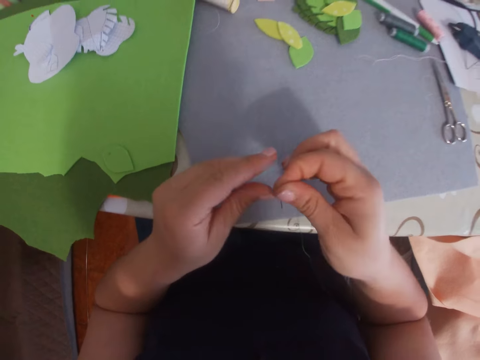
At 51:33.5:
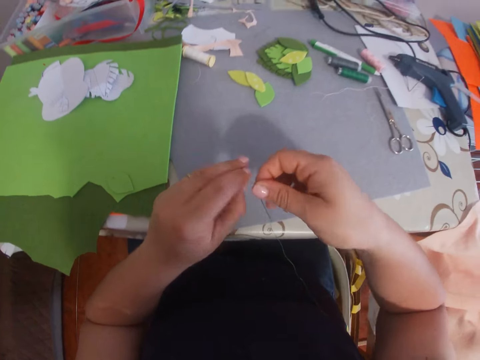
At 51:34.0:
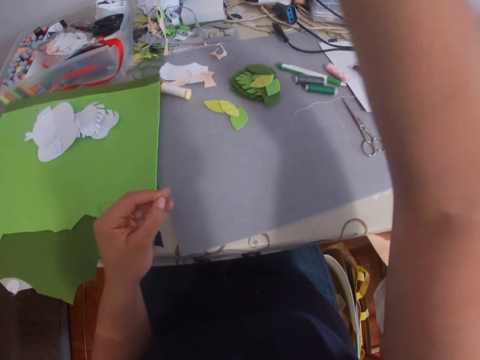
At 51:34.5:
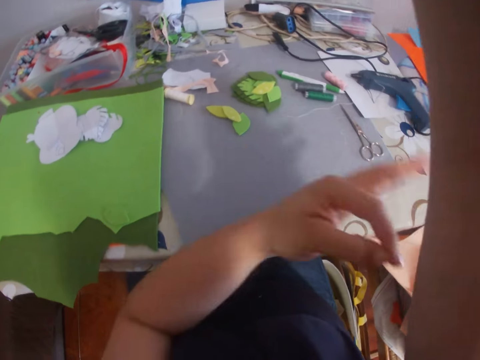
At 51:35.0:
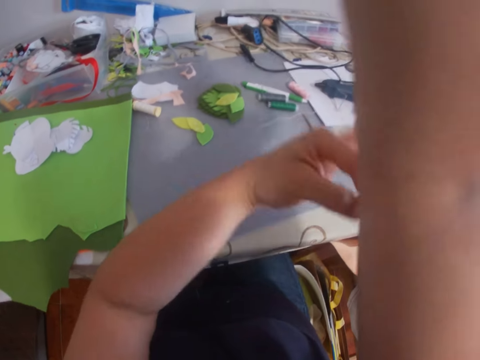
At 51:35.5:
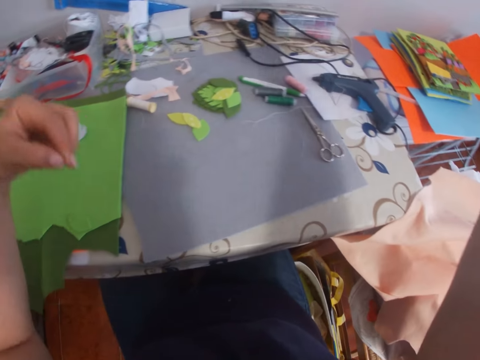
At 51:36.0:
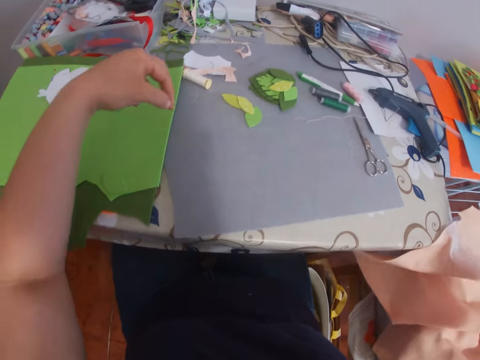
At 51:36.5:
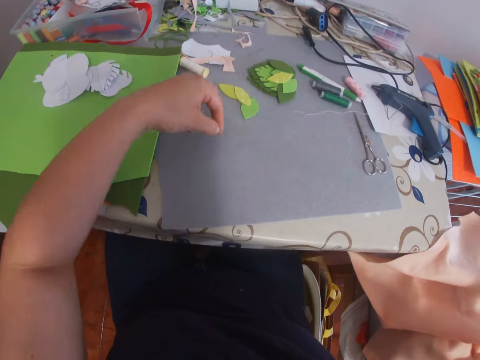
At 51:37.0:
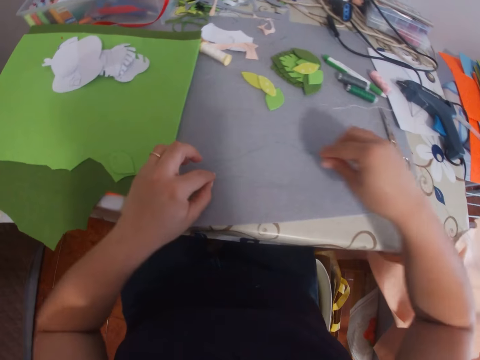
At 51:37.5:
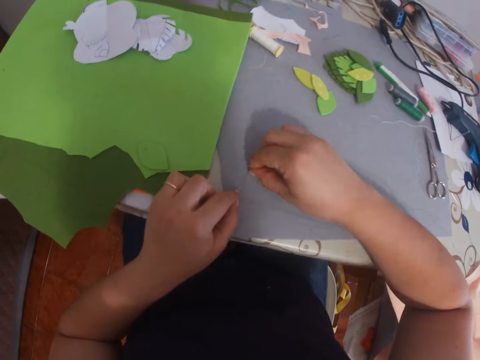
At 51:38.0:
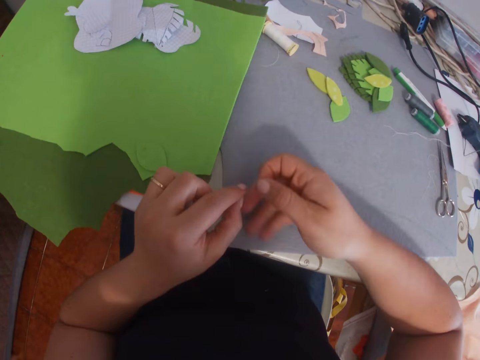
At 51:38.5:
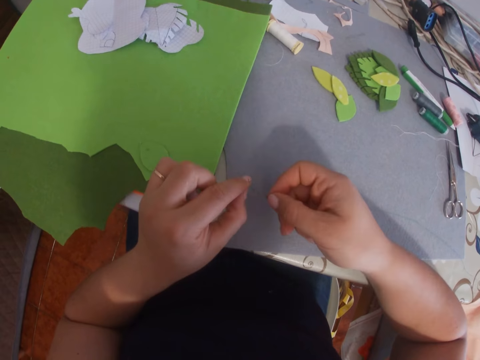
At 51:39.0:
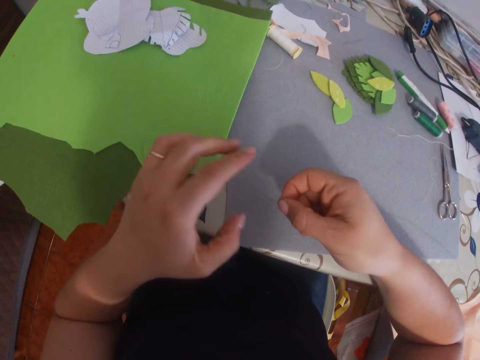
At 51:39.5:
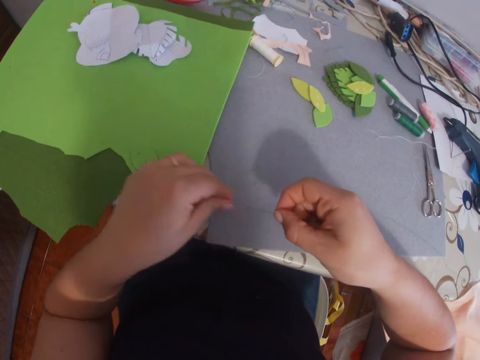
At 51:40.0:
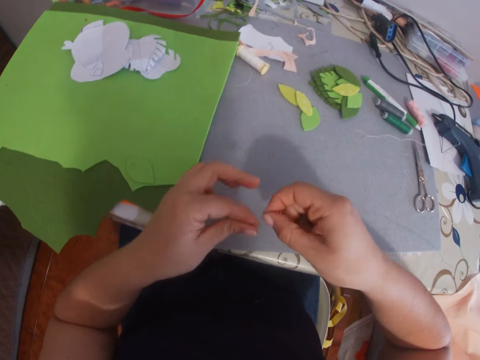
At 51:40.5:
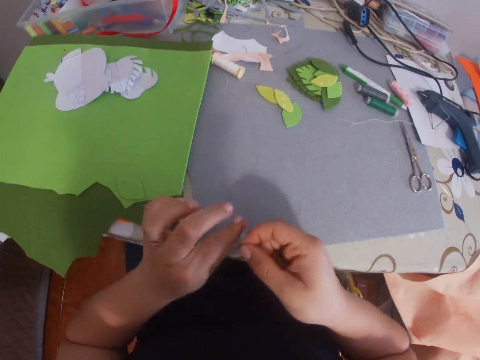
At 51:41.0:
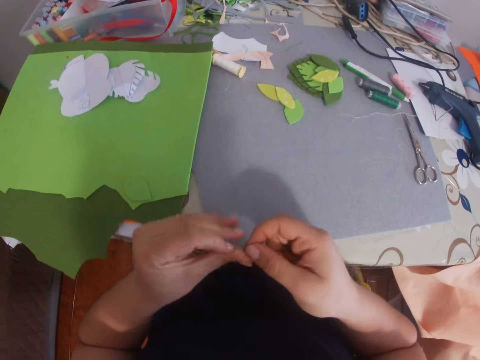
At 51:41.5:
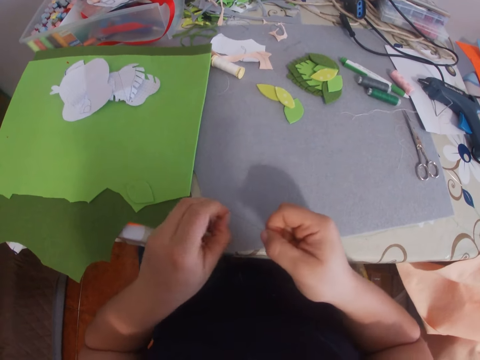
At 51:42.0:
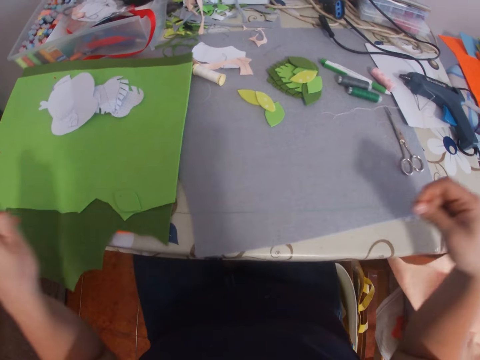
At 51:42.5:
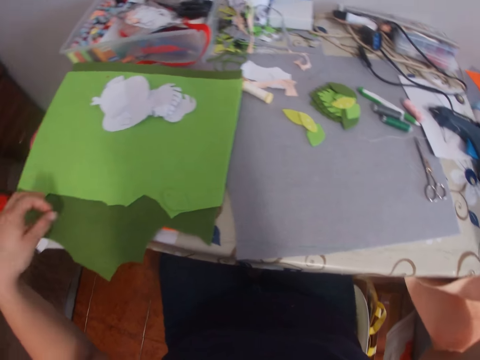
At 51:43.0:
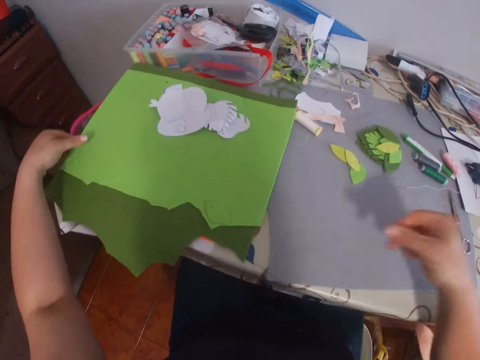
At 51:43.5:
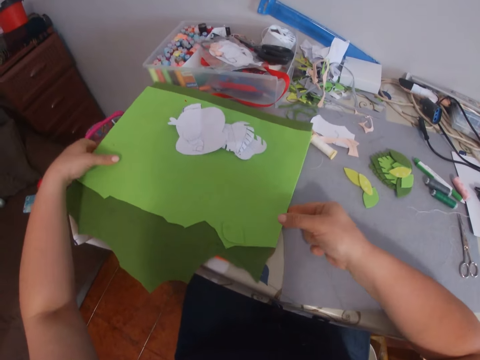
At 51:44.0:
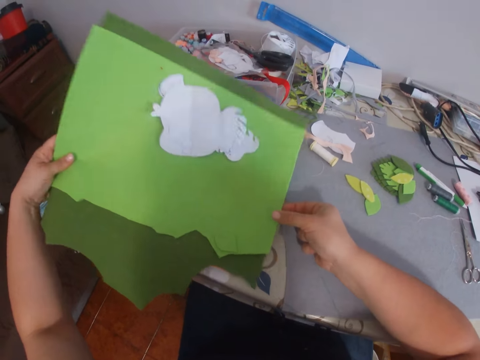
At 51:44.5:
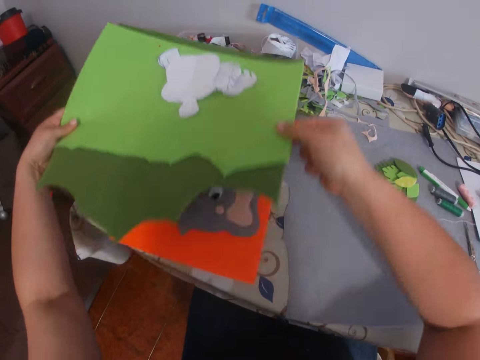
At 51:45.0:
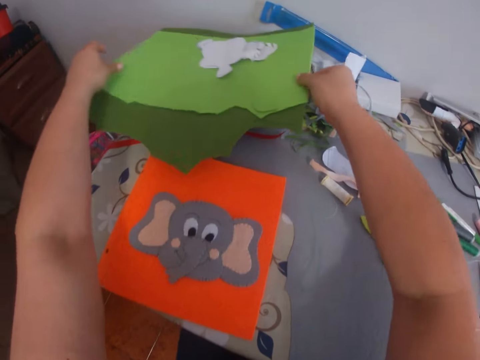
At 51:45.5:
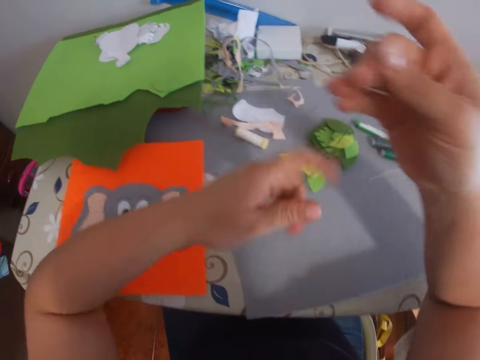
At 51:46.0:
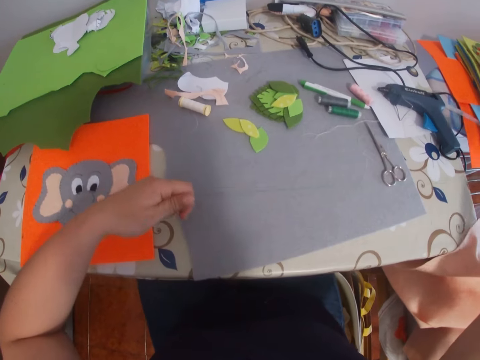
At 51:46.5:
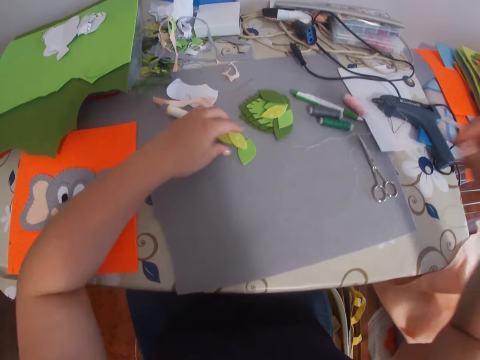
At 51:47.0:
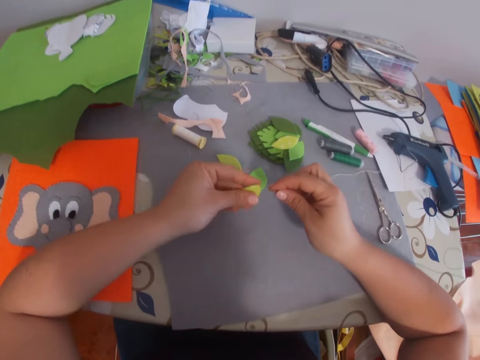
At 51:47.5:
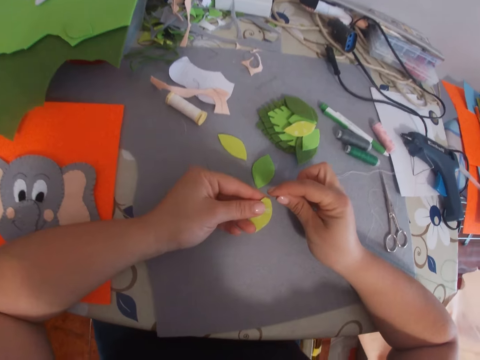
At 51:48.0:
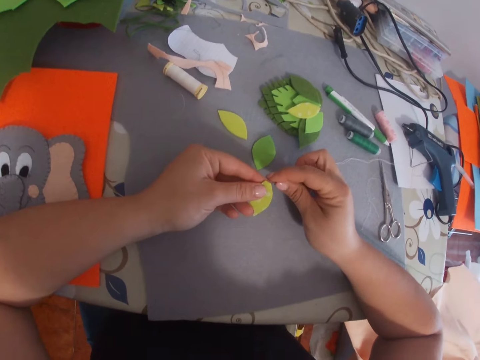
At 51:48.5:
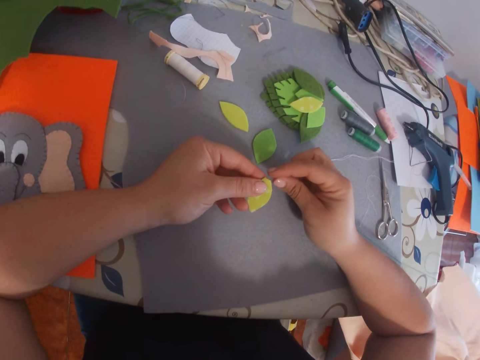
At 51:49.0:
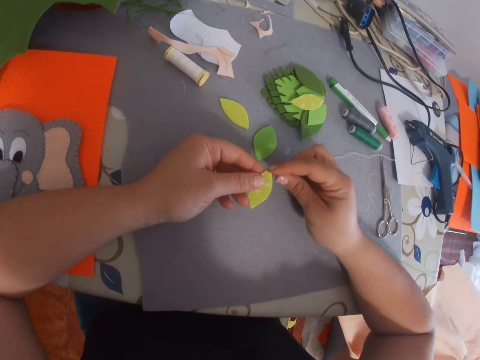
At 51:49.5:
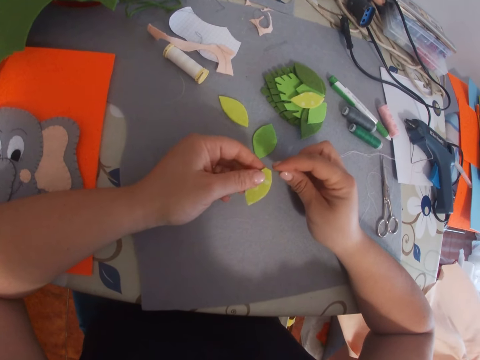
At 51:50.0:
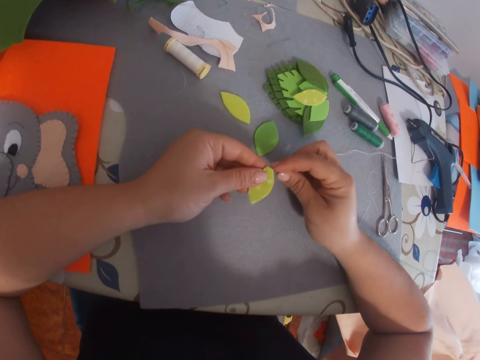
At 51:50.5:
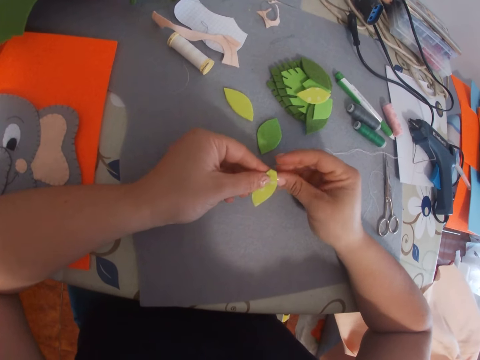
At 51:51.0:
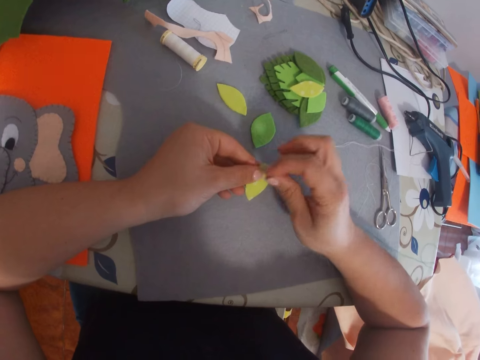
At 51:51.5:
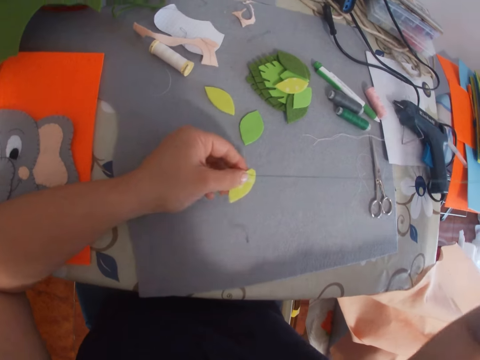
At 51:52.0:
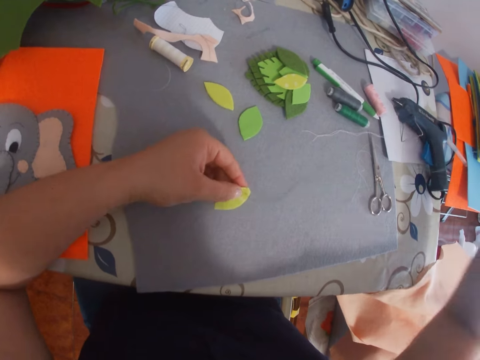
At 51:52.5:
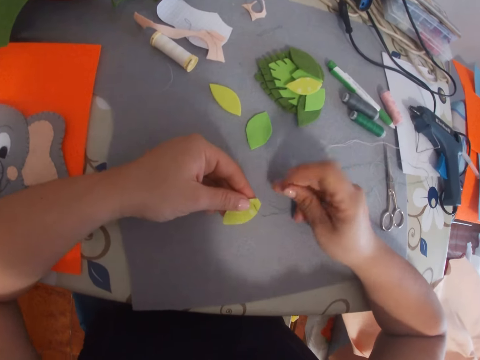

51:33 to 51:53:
The camera wearer pulls out the thread. They put the needle with the thread on the table. They pick the needle with the thread from the table. They hold the thread. They tie the ends of the thread. They hold the needle with the thread. They carry the large green pad. They pick up the manila paper. They drop the large green pad on a transparent bowl. They stretch the thread with both hands. They hold the needle with the thread. They pick up the piece of the manila paper. They sew the piece of the manila paper.

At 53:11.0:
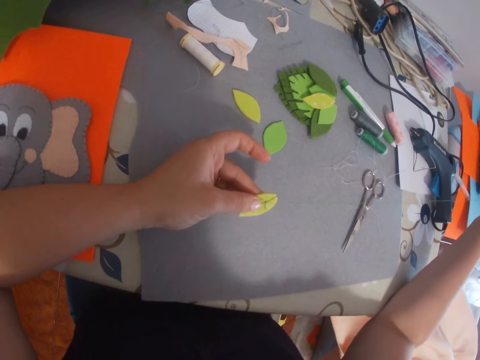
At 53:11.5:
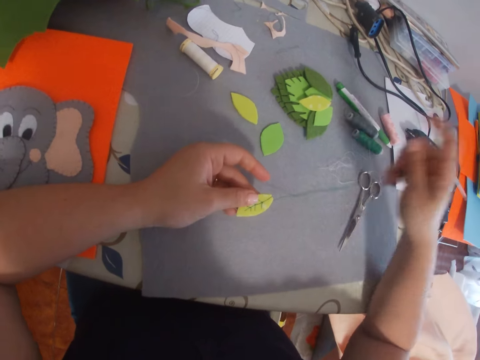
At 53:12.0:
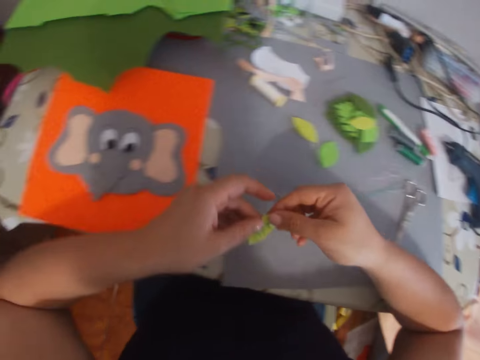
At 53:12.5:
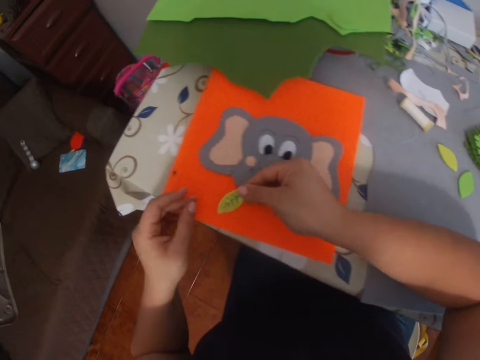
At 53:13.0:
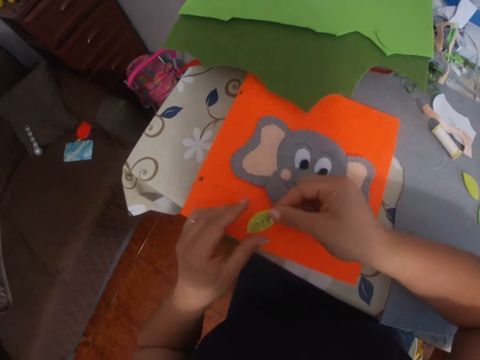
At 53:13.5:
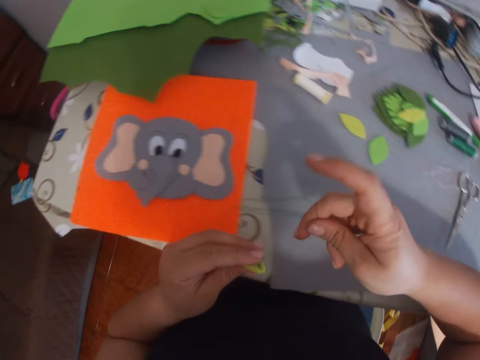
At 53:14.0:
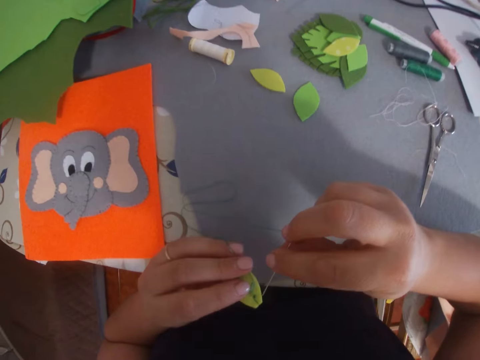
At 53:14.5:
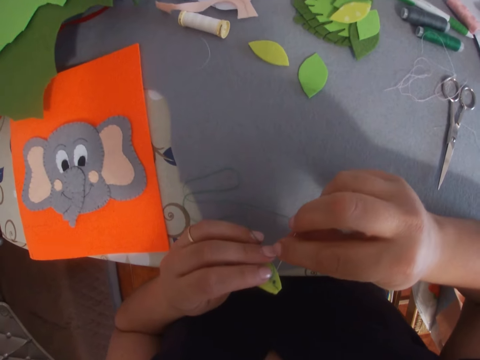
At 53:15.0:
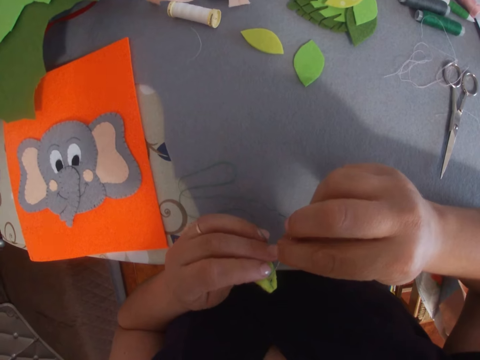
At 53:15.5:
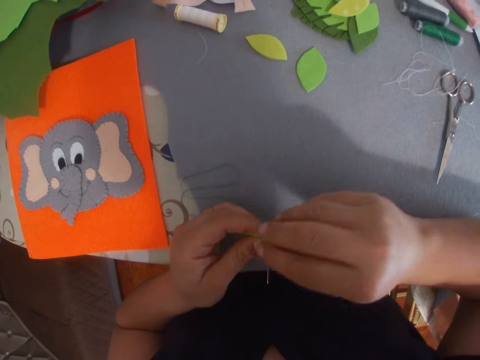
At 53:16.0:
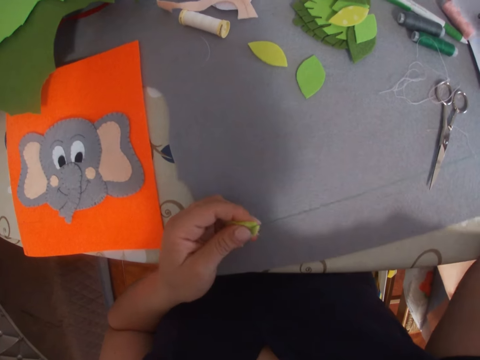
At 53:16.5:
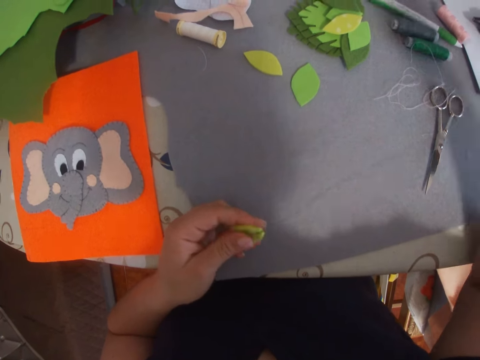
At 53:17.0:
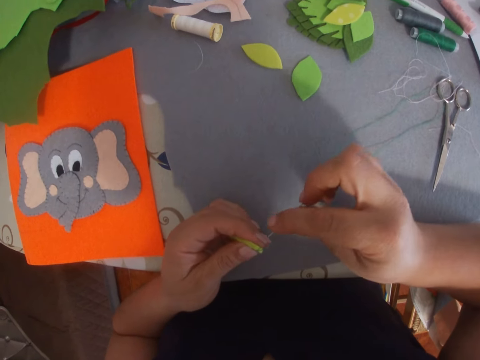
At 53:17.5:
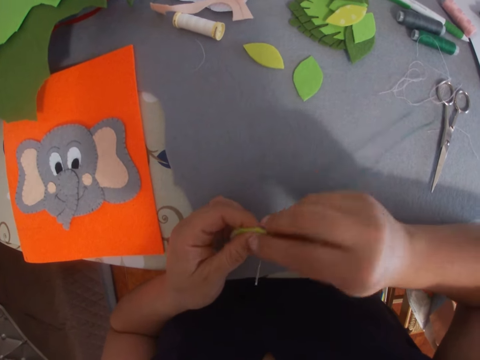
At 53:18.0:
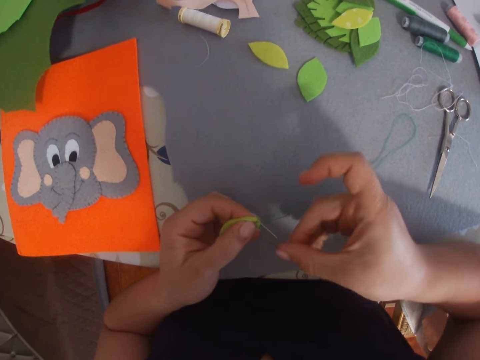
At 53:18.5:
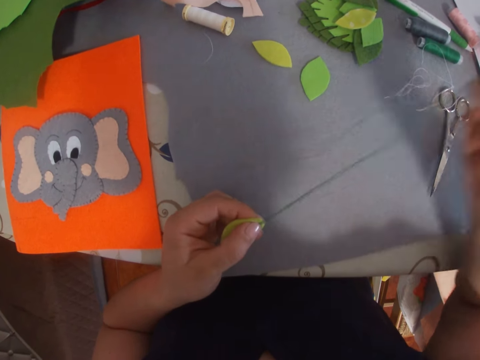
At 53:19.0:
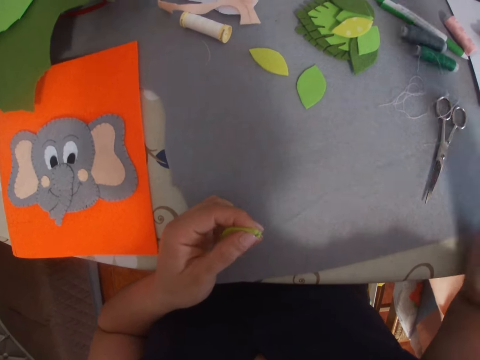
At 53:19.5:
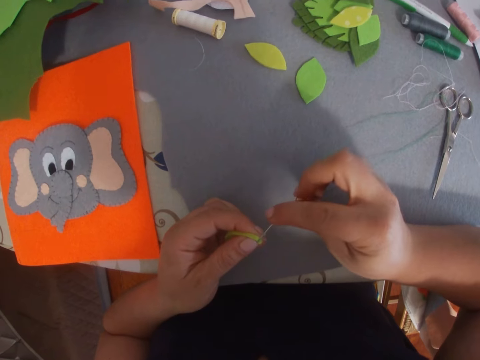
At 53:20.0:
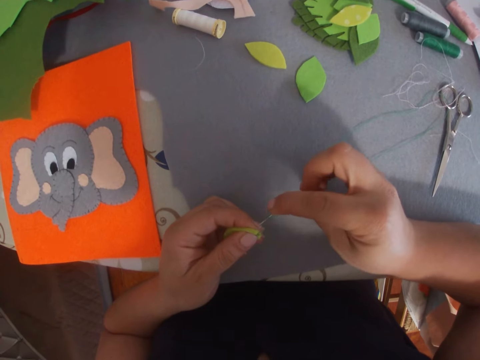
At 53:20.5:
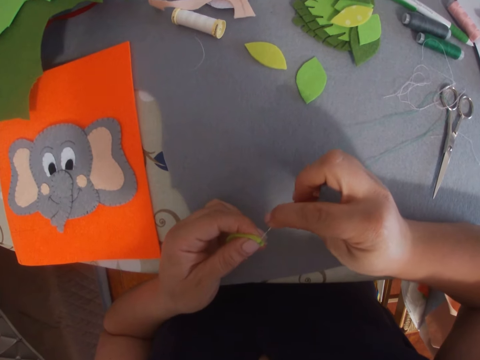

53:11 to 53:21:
The camera wearer puts the piece of the manila paper next to the piece of cloth. They pick up the piece of the manila paper. They sew the piece of the manila paper.
